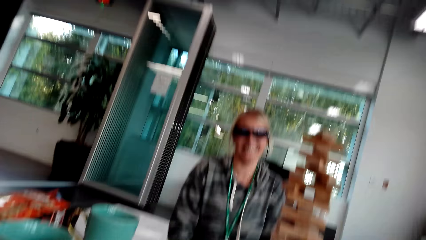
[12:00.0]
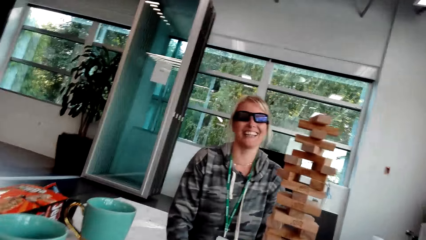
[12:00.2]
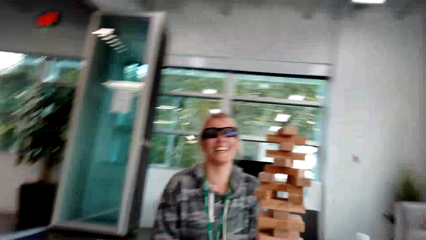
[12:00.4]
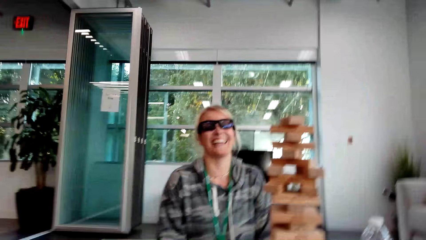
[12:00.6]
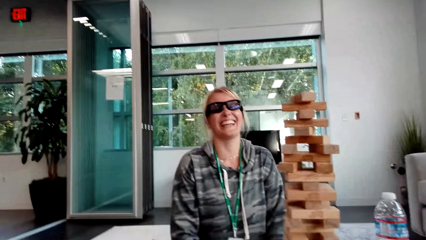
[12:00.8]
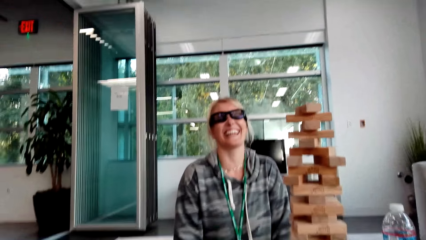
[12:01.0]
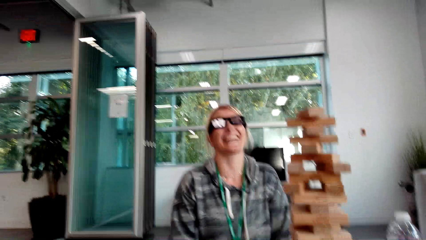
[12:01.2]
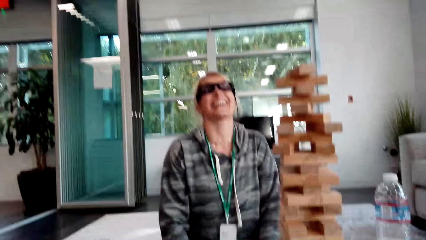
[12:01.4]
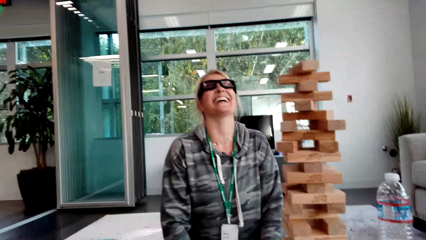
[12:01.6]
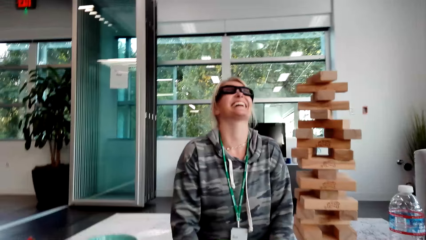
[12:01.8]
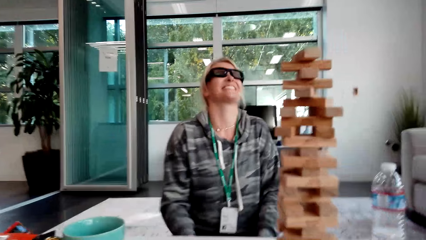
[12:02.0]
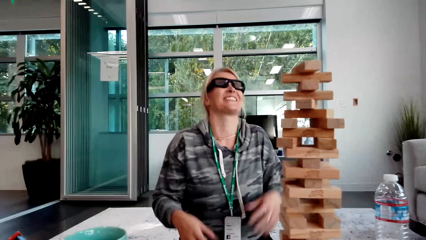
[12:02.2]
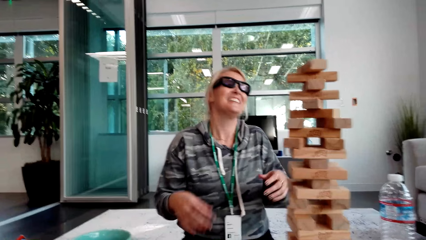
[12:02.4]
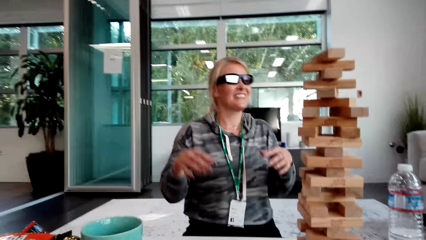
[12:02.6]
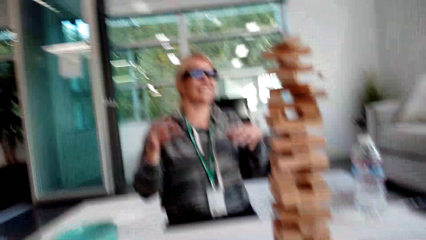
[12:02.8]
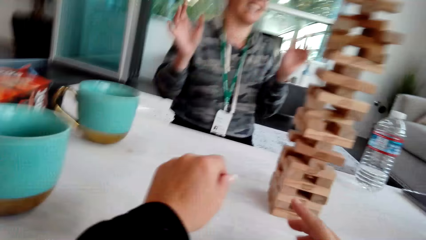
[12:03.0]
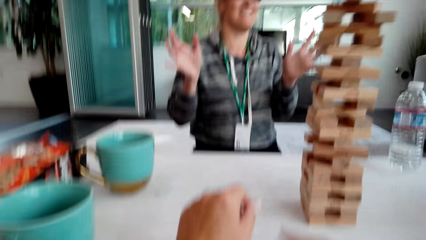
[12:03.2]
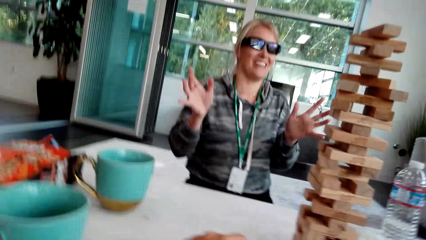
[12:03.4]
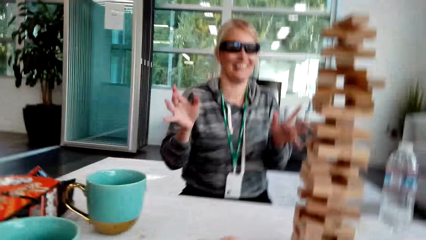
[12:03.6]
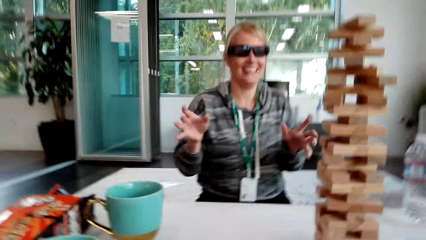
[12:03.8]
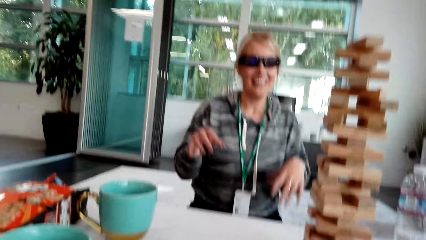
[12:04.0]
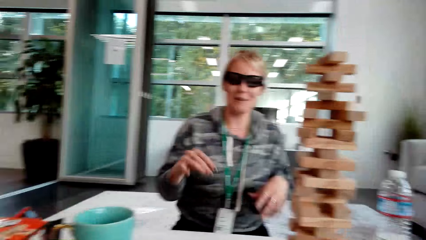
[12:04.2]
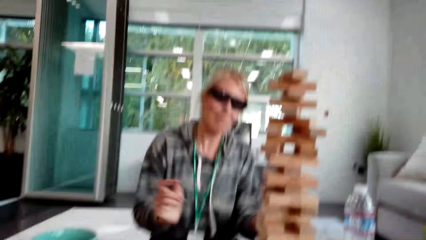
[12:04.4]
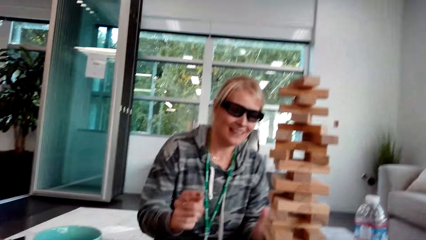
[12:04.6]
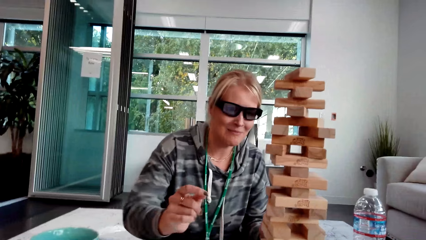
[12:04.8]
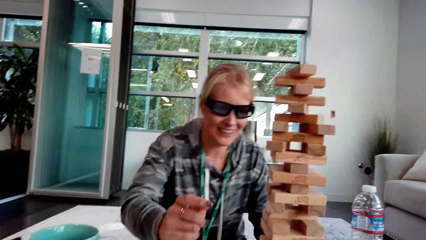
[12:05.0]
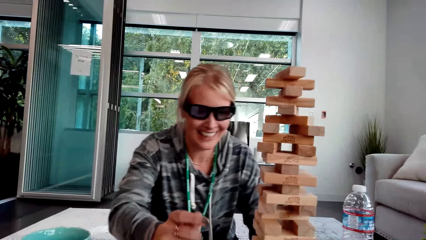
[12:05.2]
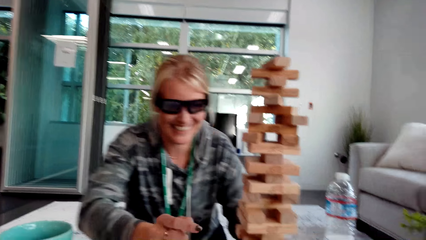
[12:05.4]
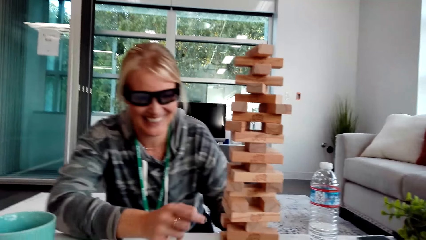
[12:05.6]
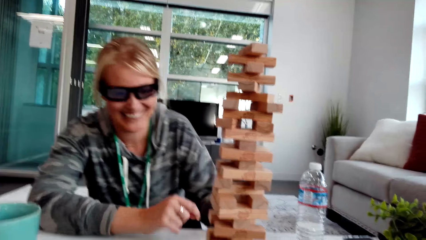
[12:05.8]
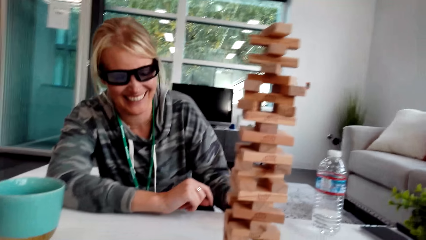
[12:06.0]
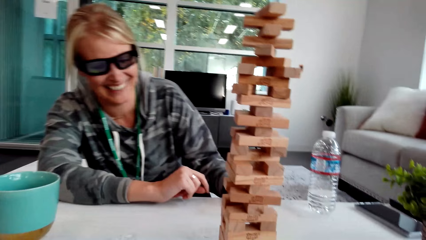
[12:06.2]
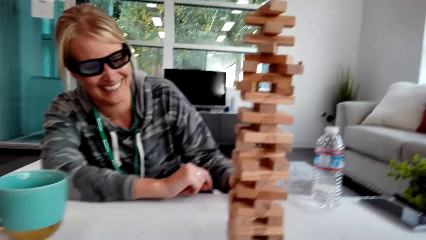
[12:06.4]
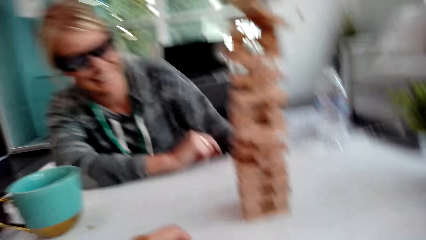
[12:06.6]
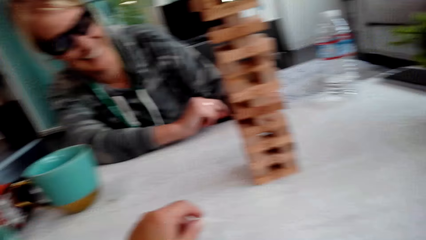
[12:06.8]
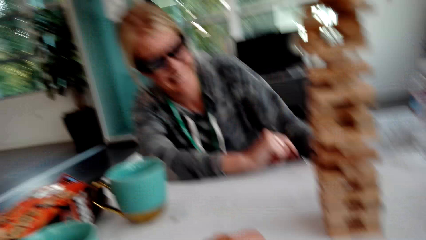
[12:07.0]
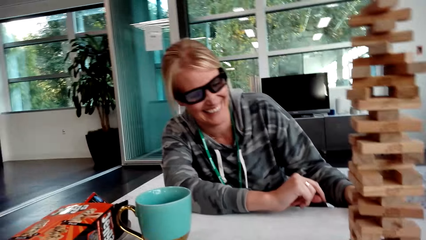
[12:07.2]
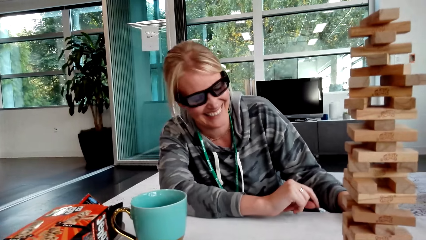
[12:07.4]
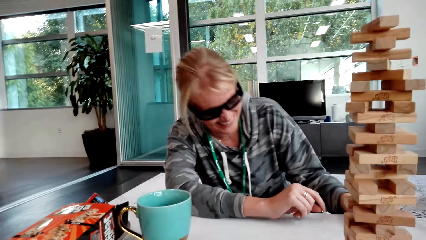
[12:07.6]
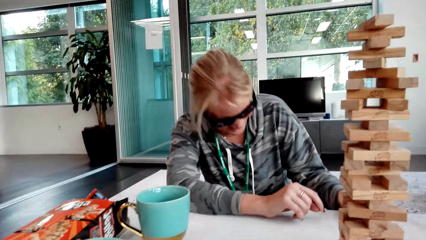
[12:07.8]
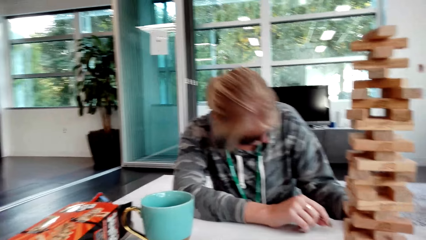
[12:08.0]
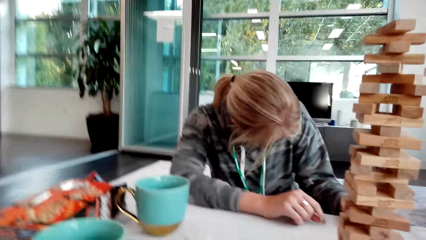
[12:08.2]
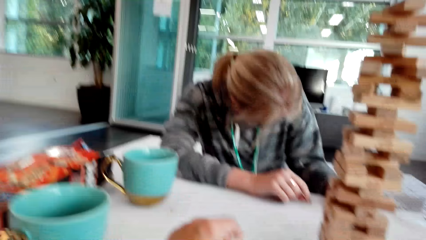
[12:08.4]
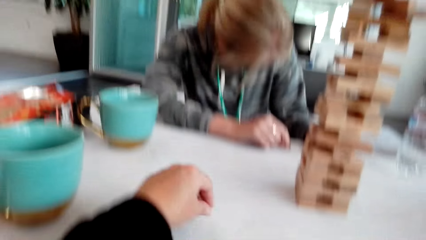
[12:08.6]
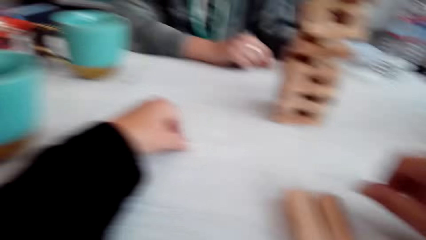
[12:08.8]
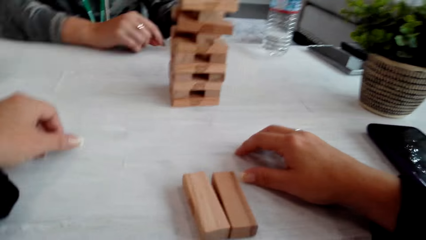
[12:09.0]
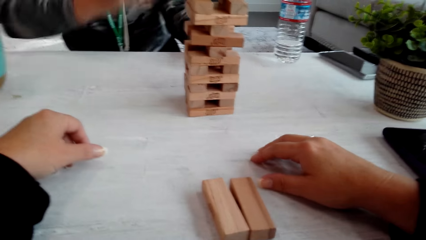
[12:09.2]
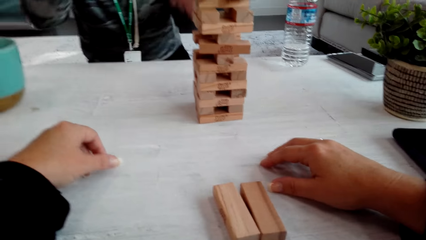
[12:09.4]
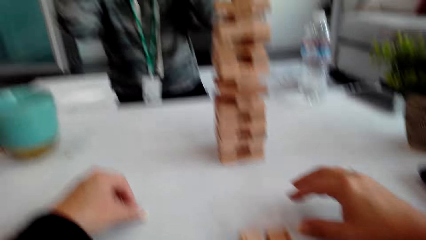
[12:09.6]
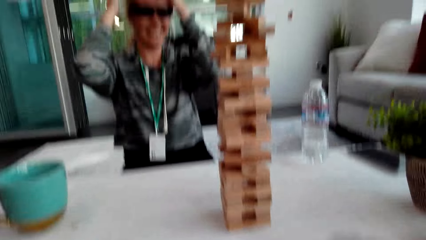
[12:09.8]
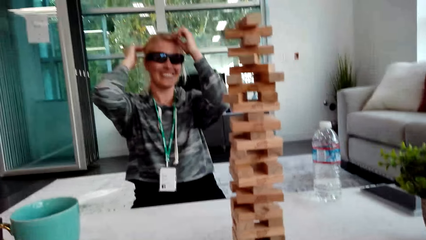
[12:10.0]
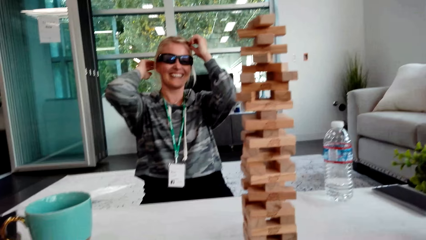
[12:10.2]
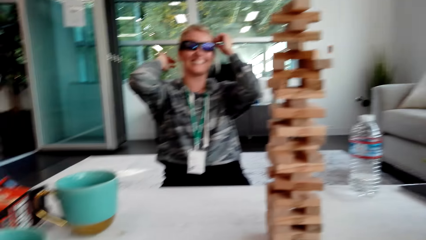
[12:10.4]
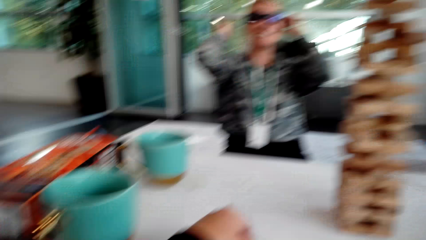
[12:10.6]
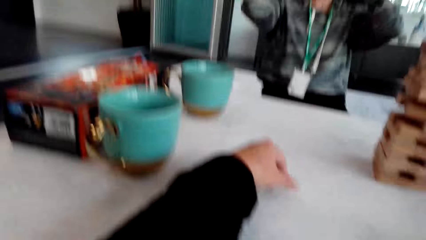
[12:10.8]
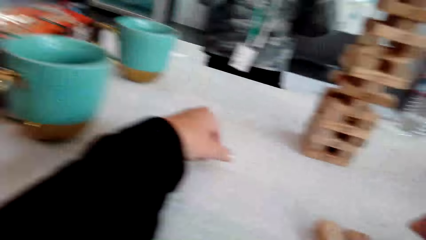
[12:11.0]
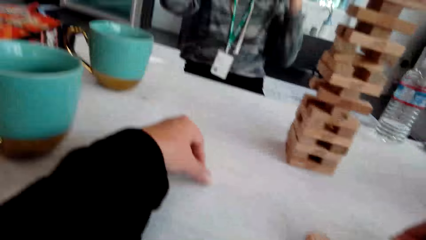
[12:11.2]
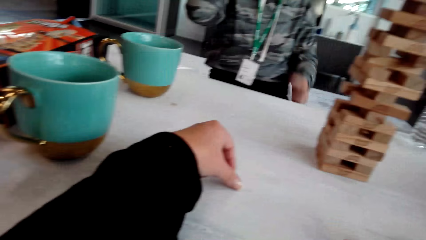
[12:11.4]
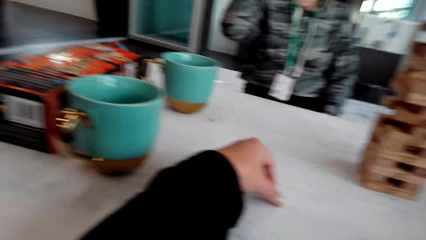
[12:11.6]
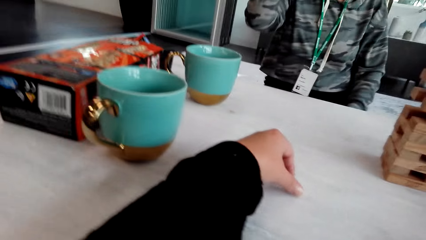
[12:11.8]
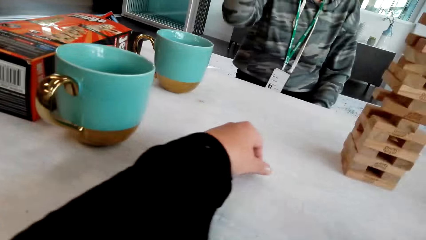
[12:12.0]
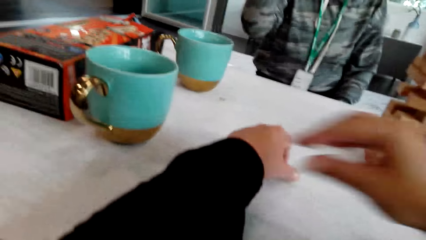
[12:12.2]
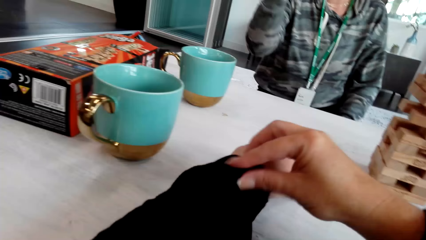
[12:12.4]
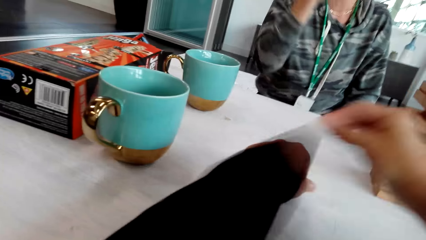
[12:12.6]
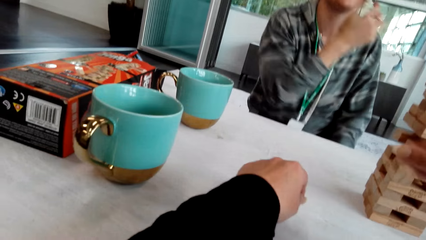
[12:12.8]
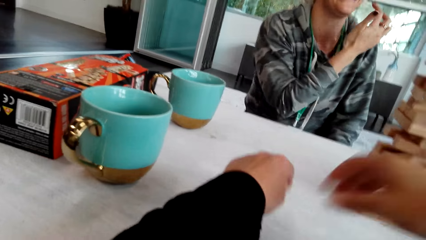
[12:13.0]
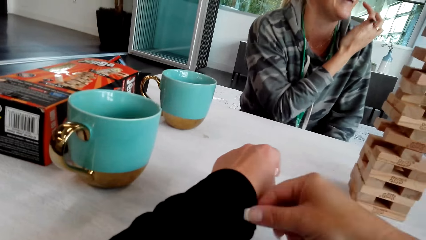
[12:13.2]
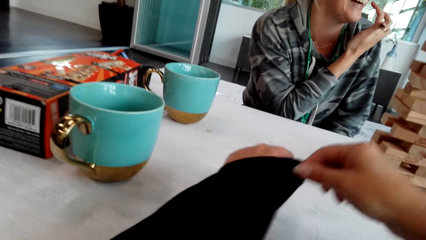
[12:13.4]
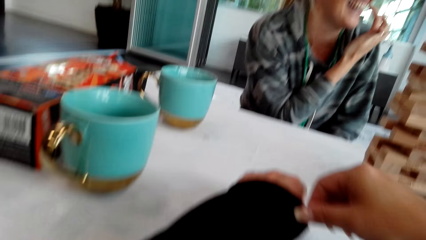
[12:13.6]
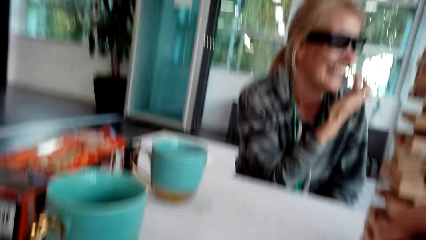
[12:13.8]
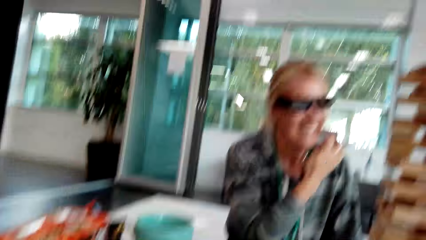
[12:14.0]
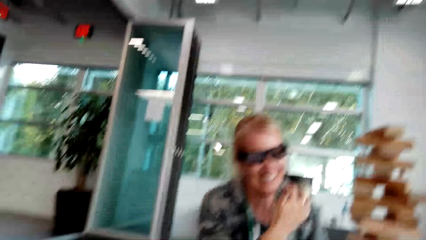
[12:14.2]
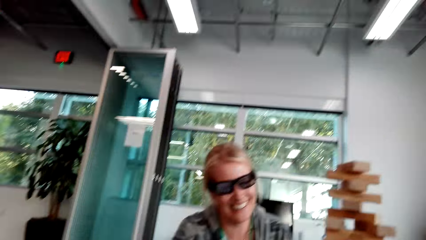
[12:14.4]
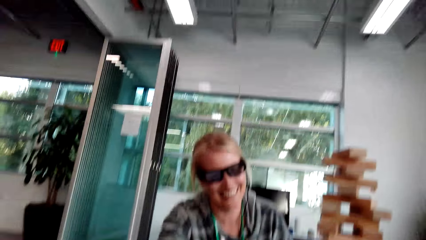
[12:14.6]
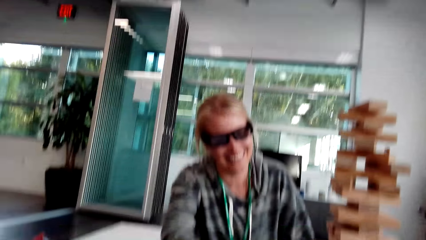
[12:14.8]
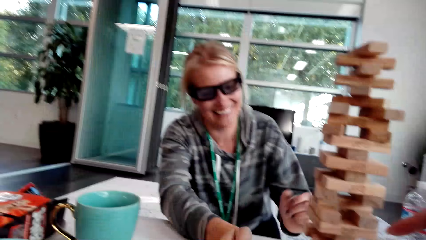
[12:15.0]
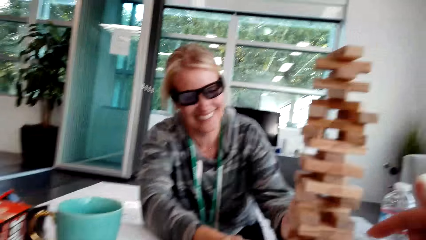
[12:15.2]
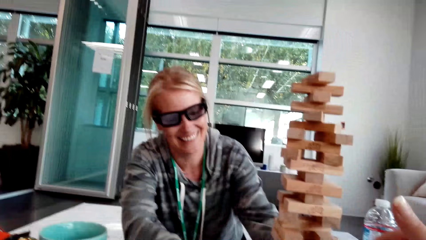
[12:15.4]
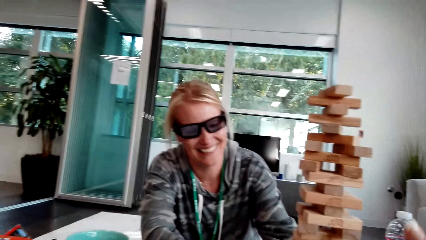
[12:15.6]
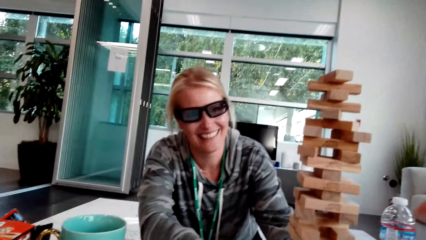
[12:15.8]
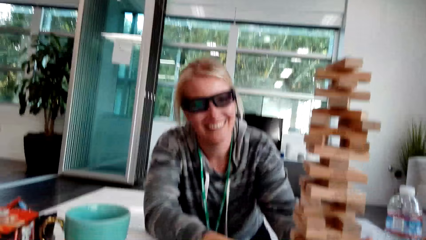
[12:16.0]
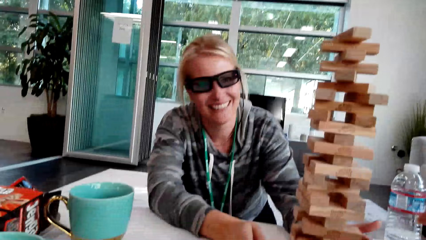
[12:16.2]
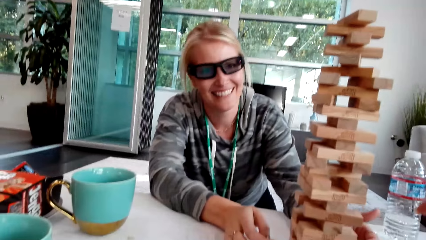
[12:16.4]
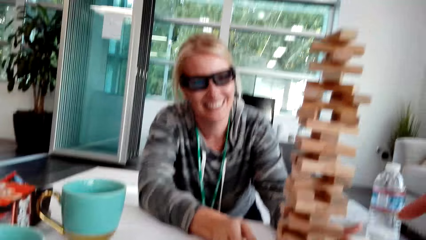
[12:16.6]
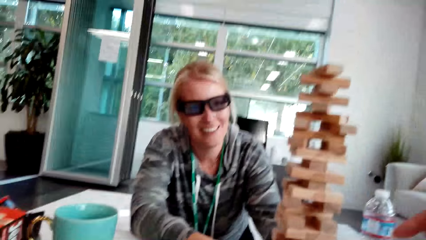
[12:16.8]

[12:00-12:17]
The camera wearer looks around. A woman laughs. The camera wearer stretches the hand. The woman raises the hands, moves the hand, drops the hands and laughs. The camera wearer moves the hands. The woman touches her hair. The camera wearer touches her cloth. The woman touches the body.
